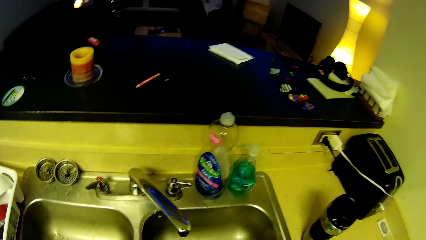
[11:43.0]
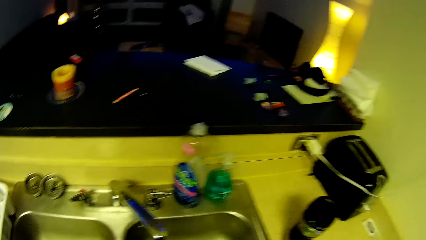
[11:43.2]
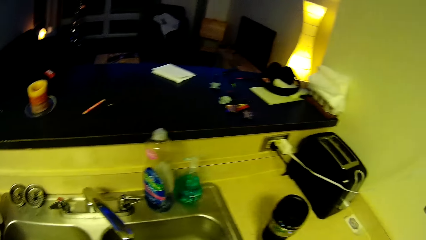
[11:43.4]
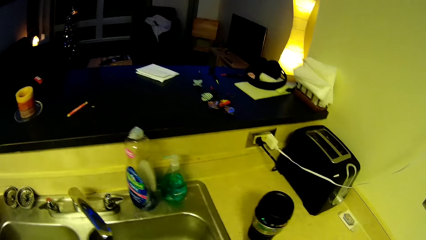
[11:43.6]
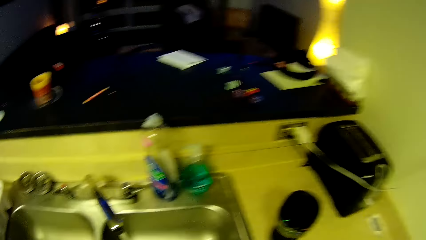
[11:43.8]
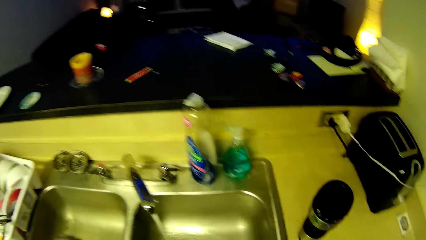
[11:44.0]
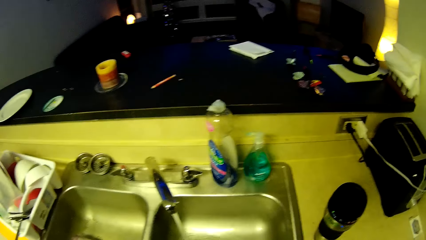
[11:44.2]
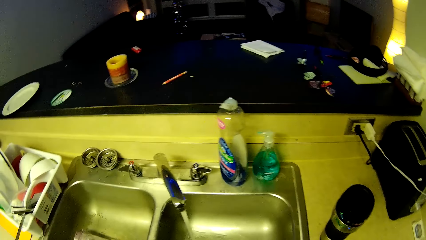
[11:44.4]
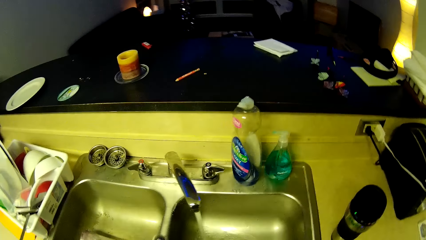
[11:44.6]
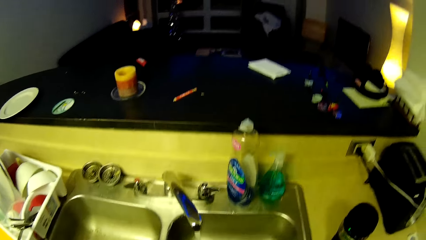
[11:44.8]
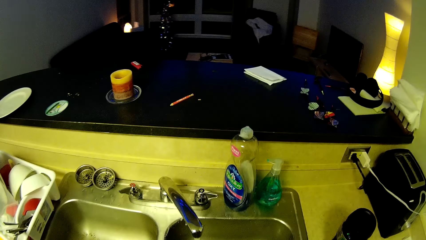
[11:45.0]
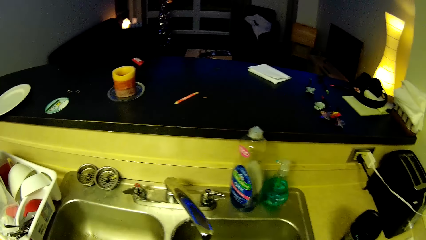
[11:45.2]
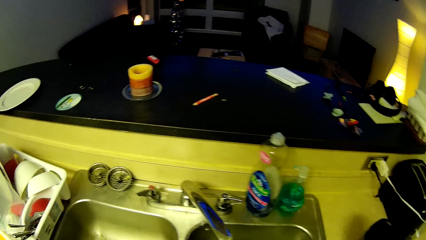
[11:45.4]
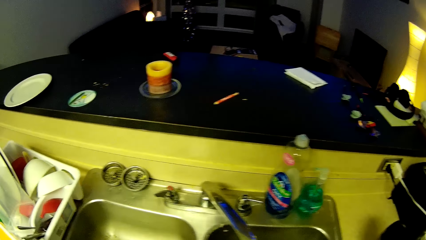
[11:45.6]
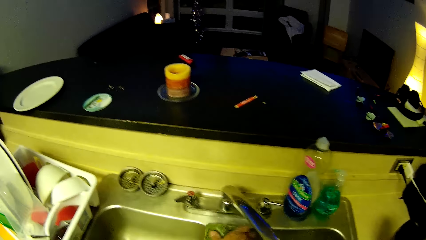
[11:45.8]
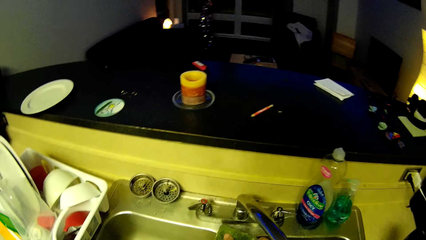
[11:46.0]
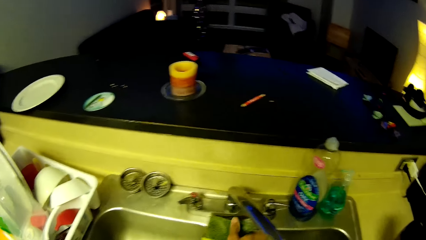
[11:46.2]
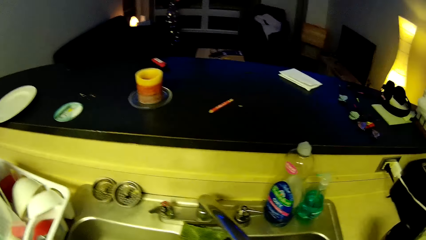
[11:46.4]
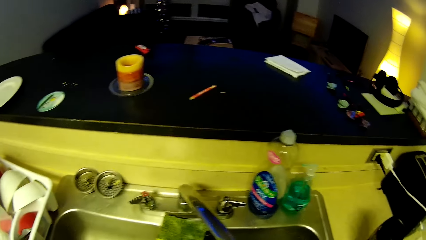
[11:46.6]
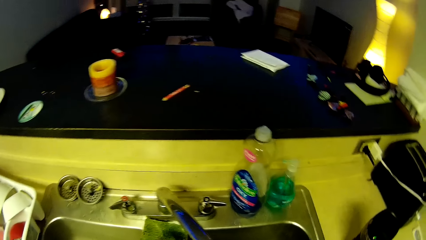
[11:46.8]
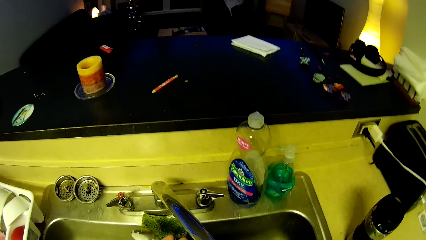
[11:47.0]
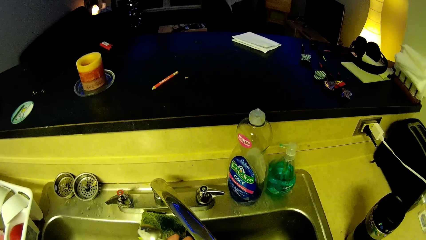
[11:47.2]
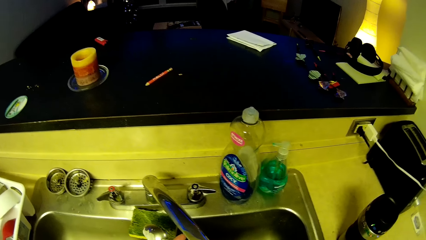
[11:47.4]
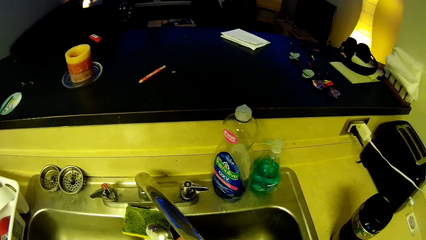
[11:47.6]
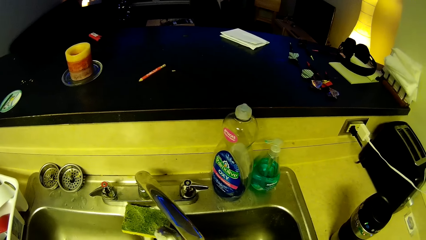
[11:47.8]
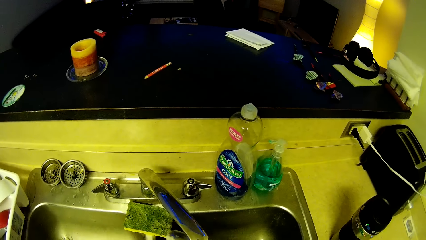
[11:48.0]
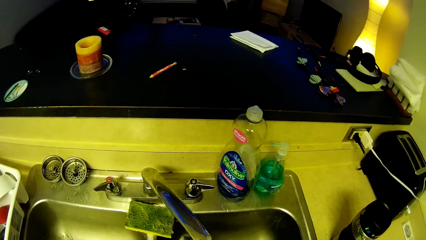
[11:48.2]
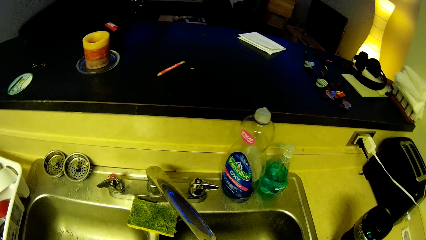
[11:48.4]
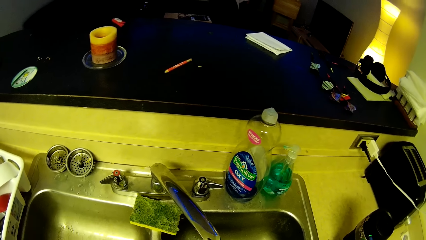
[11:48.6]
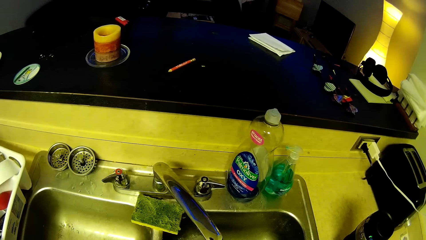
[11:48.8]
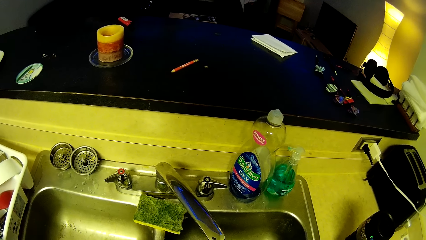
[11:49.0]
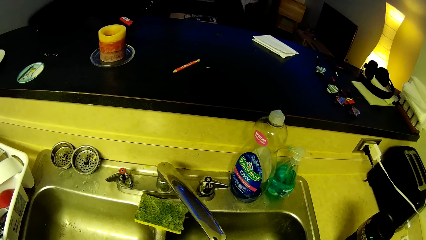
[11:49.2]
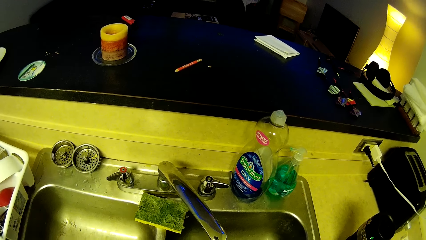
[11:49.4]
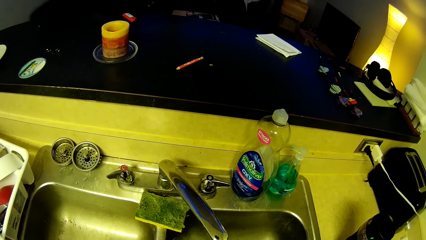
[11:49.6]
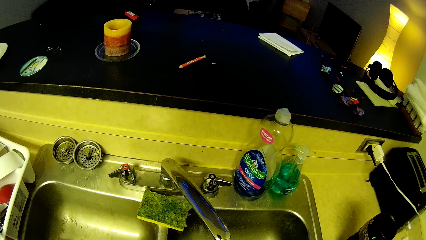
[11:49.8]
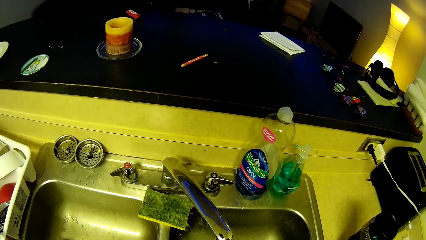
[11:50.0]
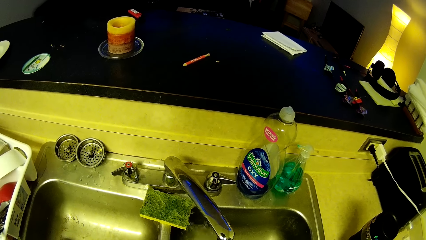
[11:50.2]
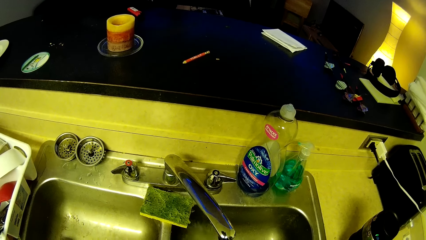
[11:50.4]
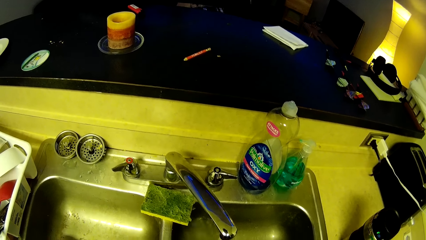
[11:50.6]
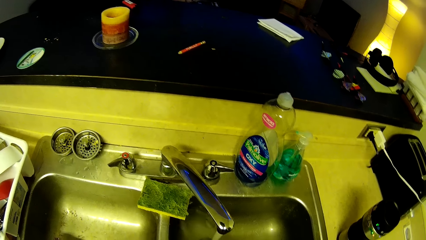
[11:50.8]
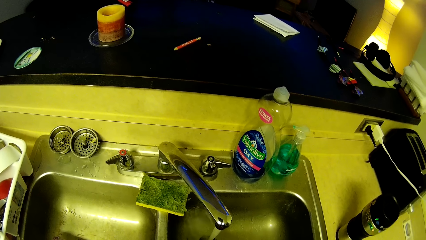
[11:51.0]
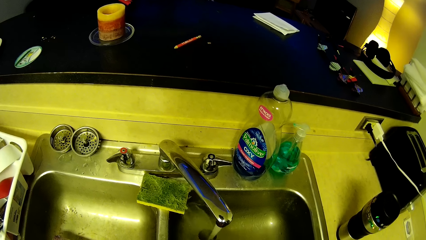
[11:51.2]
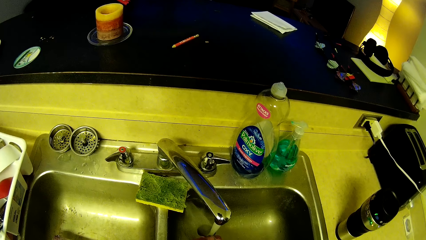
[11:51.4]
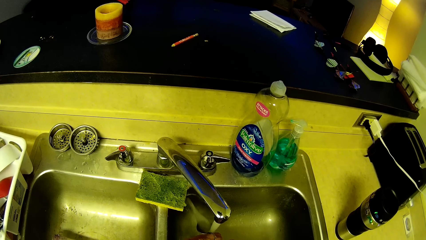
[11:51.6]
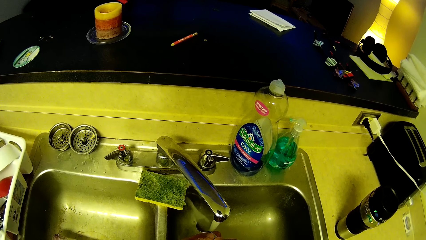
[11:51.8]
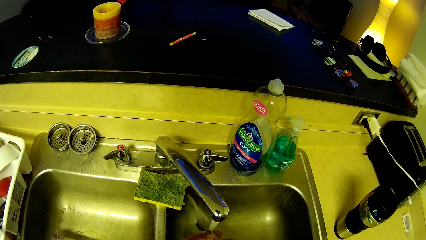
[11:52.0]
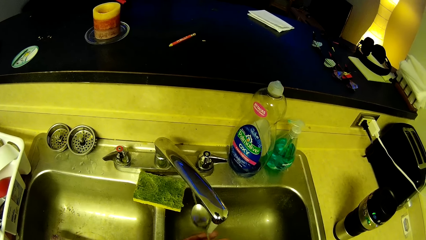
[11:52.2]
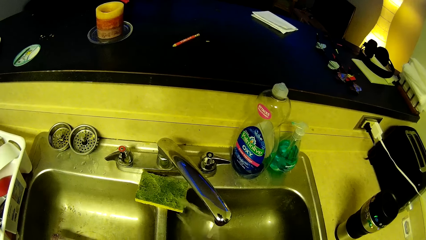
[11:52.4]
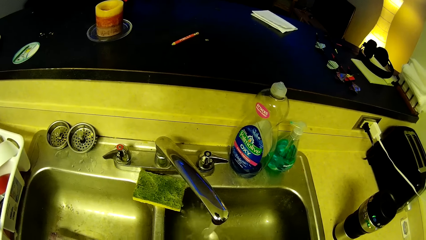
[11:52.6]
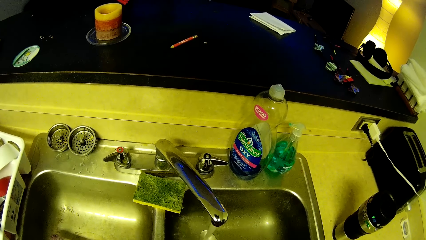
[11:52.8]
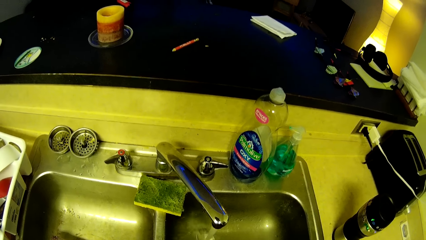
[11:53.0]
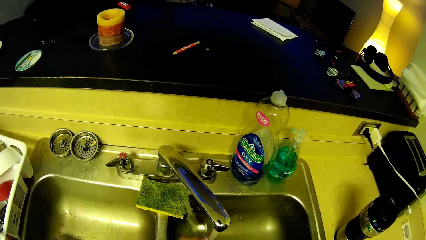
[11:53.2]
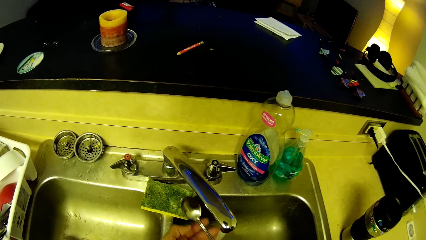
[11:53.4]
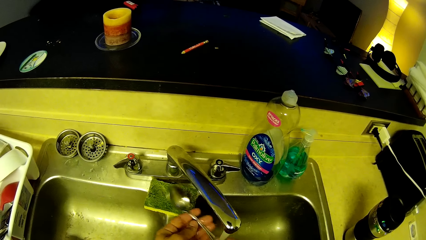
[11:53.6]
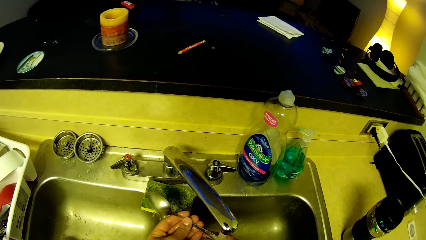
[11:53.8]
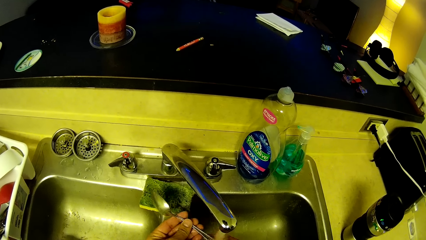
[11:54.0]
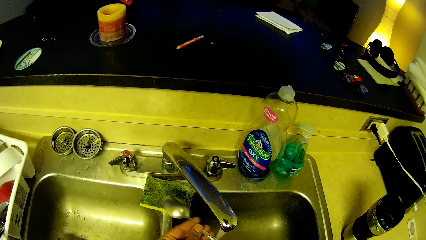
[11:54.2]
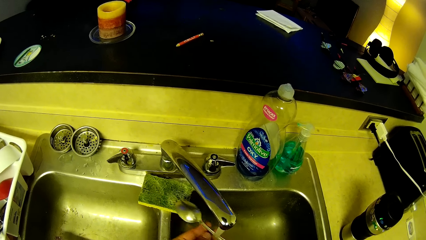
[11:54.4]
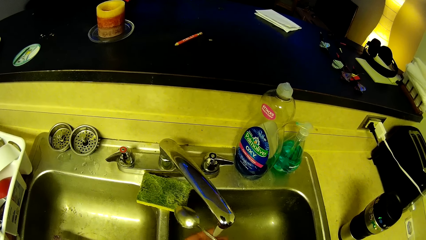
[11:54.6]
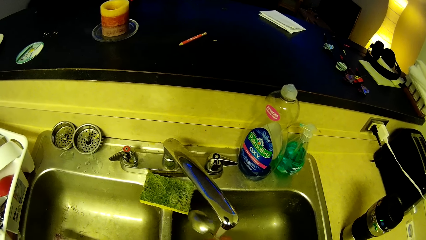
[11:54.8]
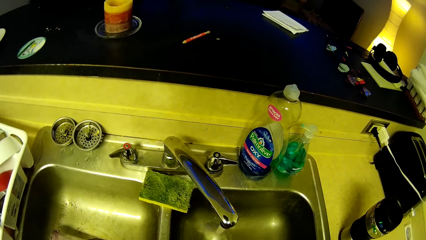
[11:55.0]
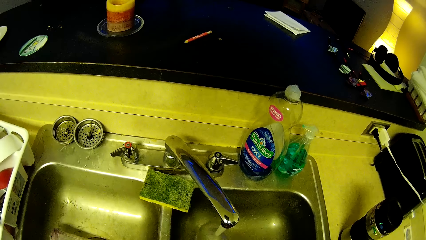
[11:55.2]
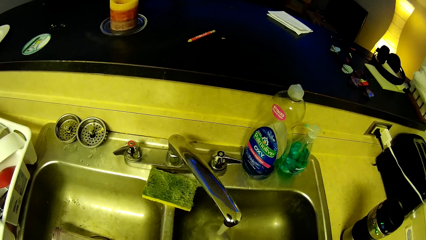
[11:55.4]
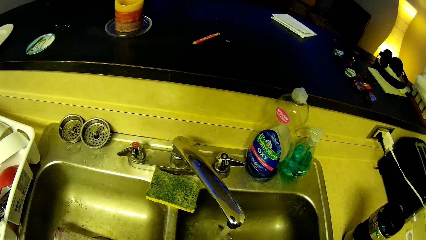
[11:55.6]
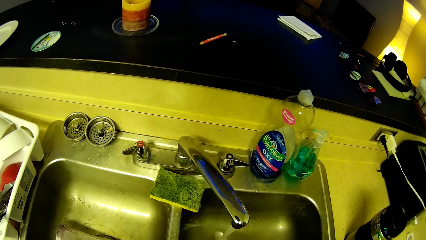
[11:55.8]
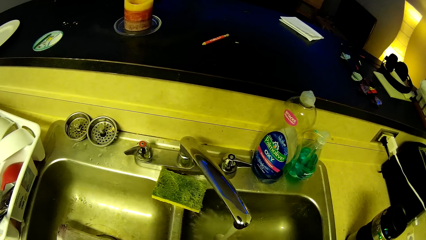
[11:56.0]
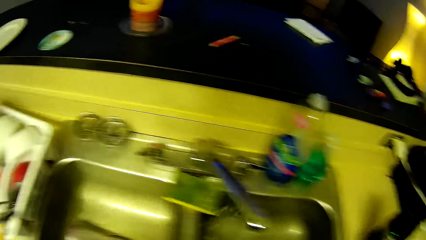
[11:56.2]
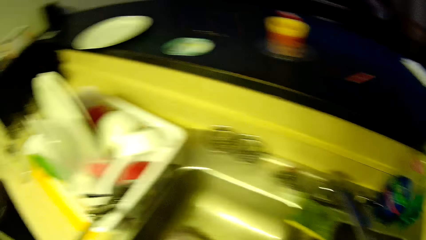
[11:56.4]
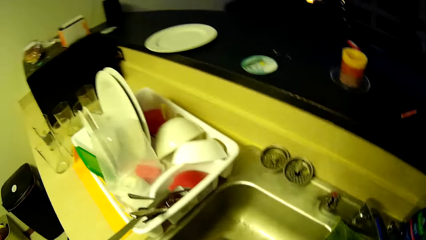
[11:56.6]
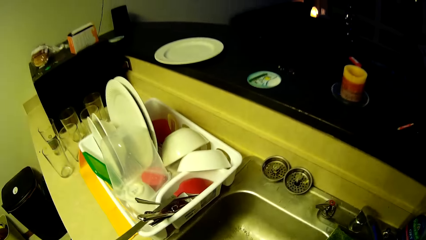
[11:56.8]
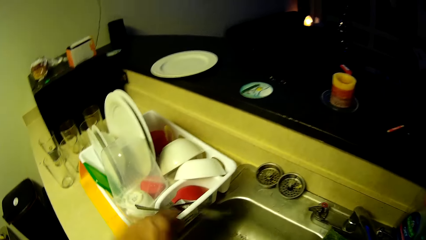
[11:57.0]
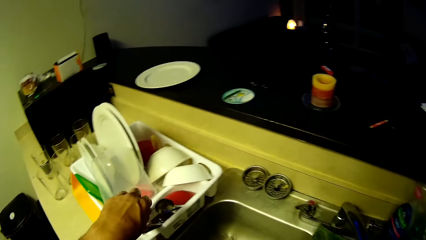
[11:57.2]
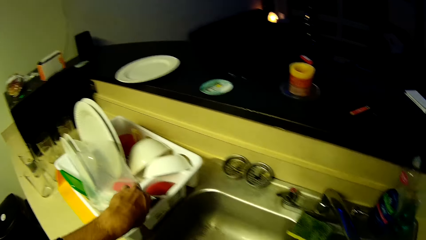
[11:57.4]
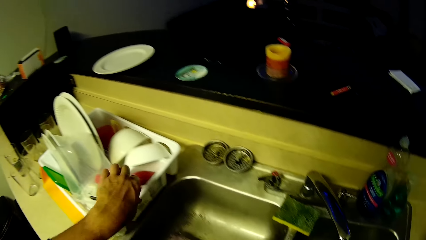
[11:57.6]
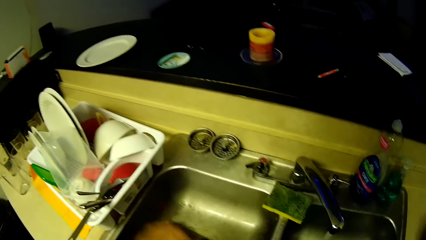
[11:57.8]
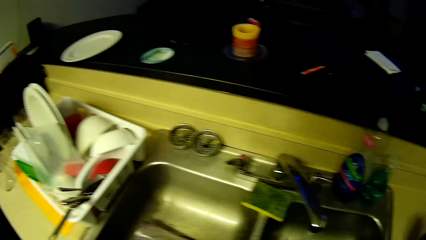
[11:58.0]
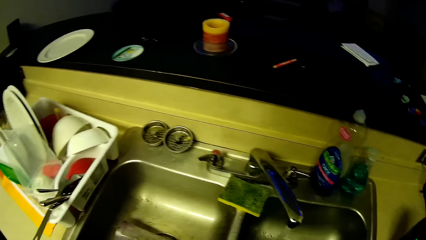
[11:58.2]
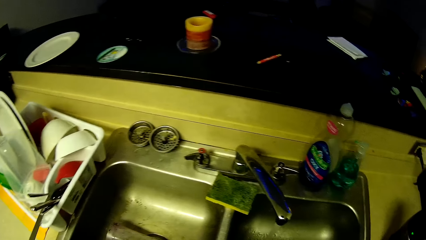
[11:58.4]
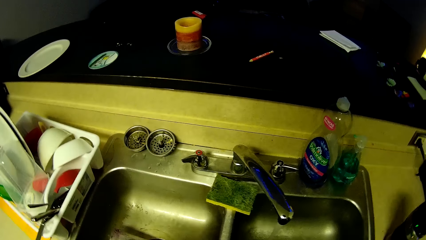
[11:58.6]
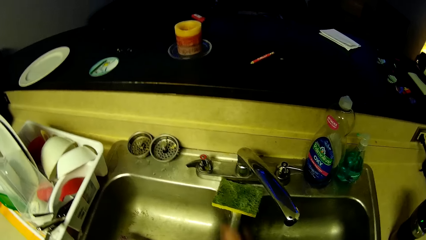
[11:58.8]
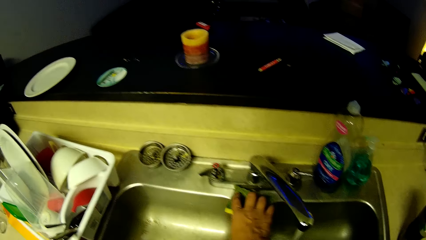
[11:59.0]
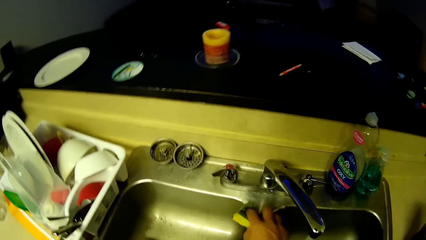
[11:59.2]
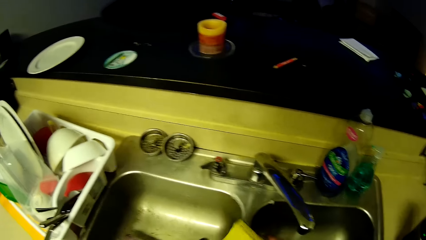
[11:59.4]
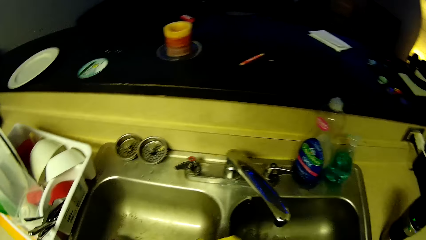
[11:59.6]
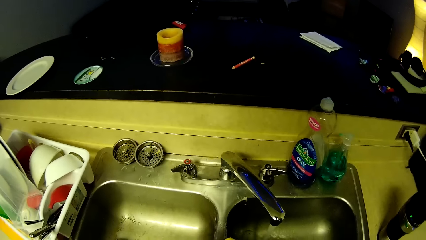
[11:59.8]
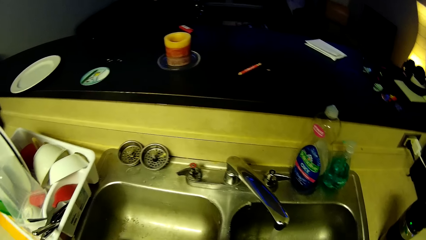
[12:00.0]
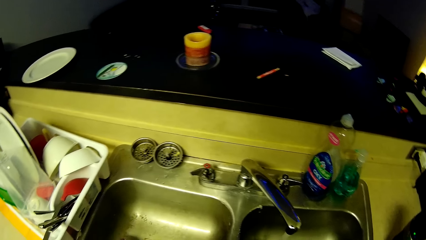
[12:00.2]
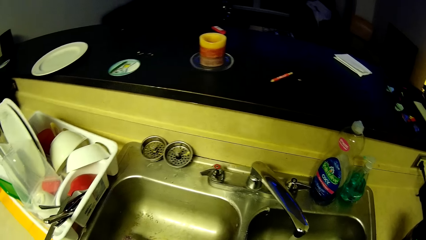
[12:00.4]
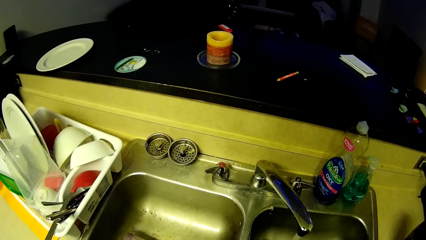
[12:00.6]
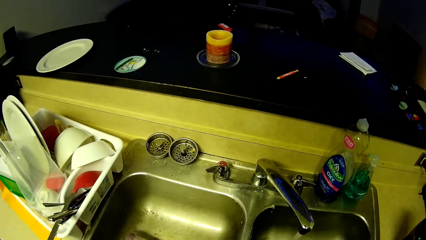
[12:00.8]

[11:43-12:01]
The camera wearer drops the sponge in his right hand on the sink. He rinses a spoon. He rinses the spoon. He drops the spoon in his left hand in the cutlery drainer. He picks the sponge from the sink with his right hand.
